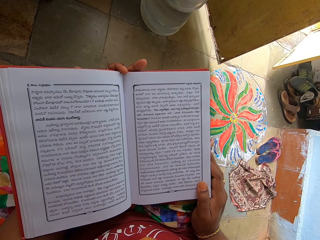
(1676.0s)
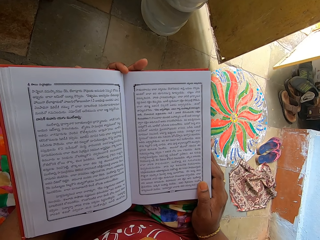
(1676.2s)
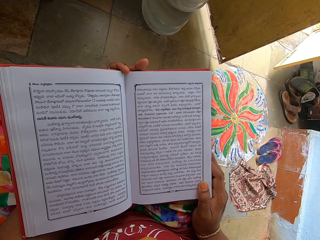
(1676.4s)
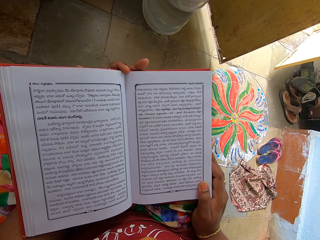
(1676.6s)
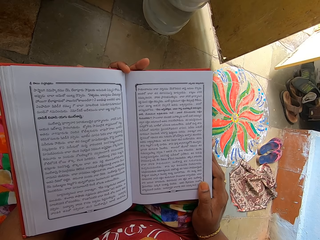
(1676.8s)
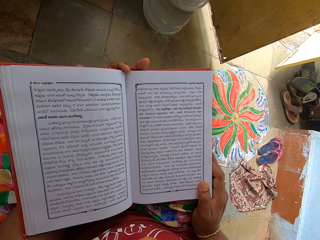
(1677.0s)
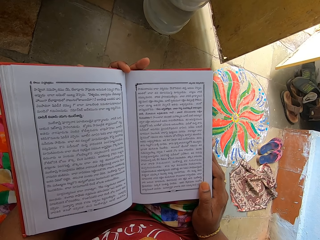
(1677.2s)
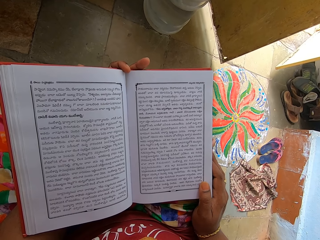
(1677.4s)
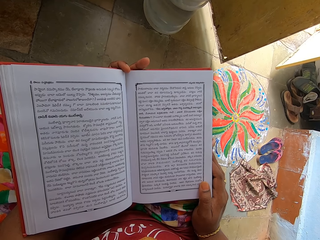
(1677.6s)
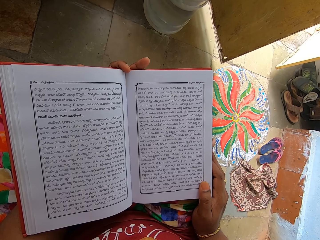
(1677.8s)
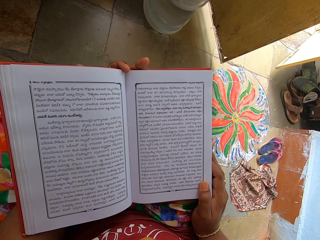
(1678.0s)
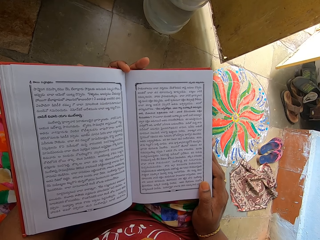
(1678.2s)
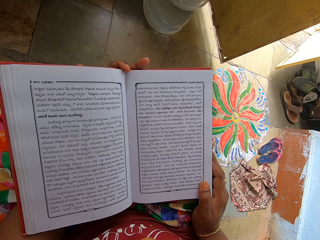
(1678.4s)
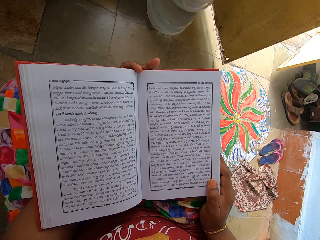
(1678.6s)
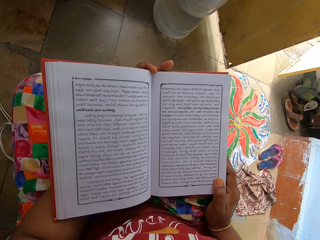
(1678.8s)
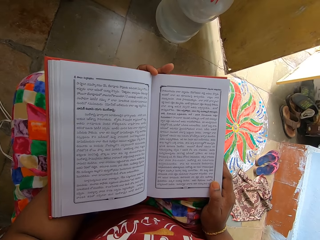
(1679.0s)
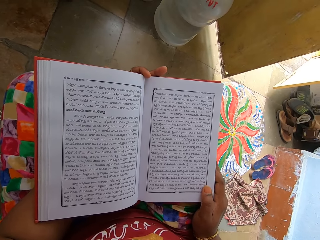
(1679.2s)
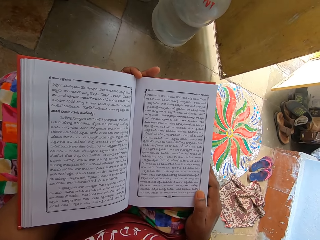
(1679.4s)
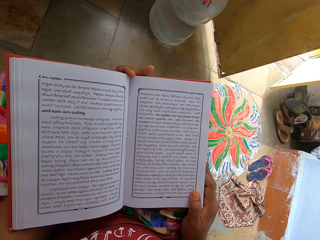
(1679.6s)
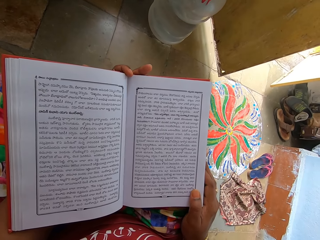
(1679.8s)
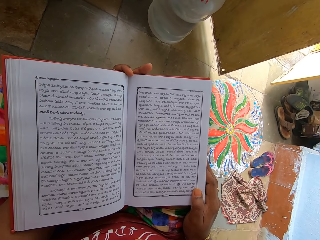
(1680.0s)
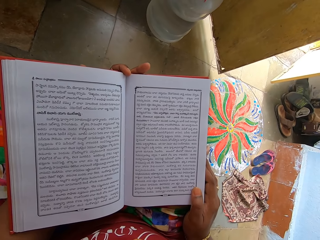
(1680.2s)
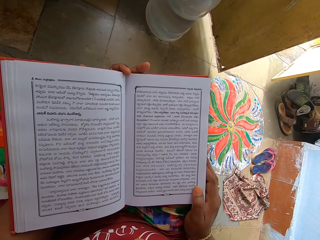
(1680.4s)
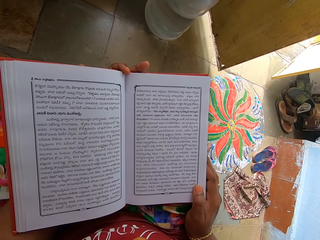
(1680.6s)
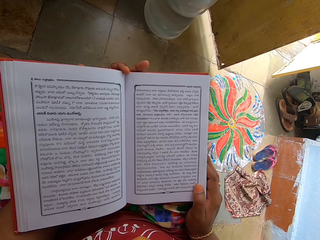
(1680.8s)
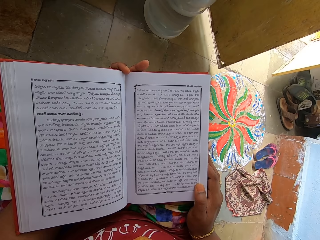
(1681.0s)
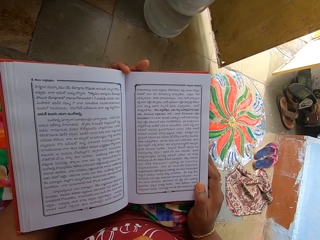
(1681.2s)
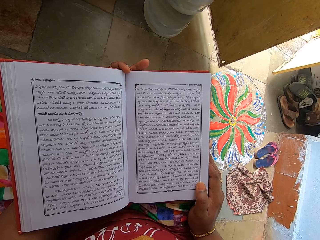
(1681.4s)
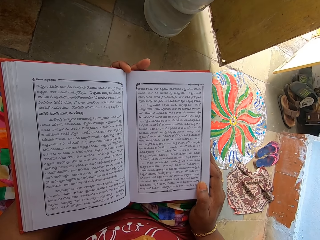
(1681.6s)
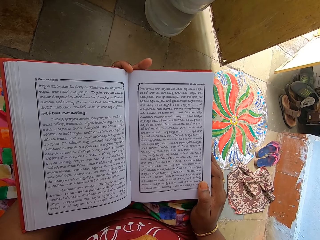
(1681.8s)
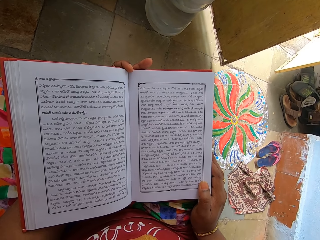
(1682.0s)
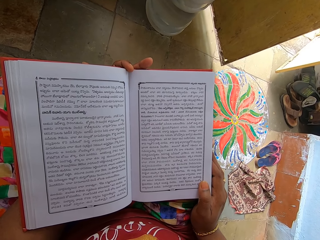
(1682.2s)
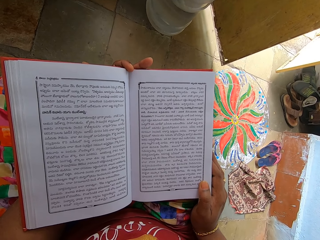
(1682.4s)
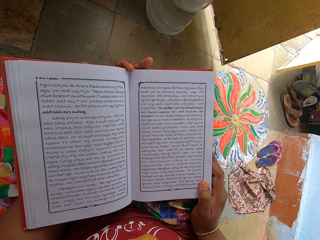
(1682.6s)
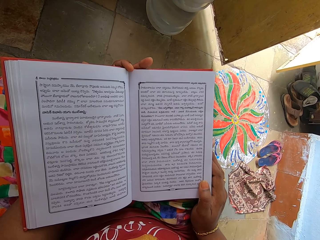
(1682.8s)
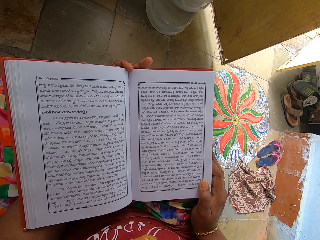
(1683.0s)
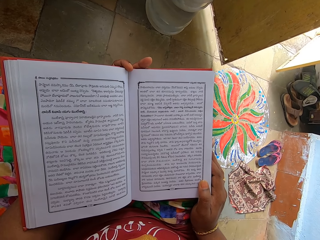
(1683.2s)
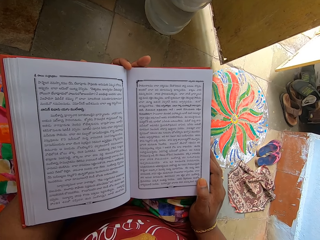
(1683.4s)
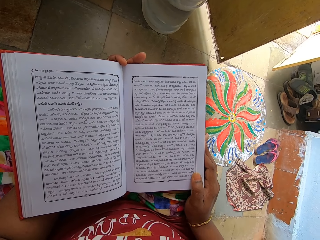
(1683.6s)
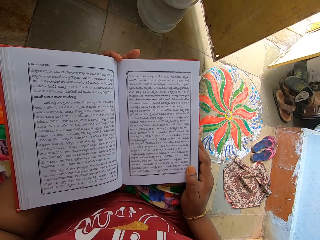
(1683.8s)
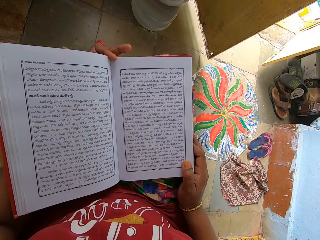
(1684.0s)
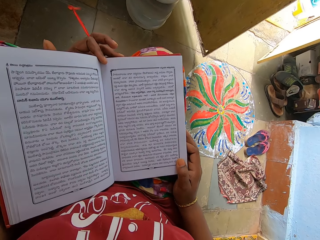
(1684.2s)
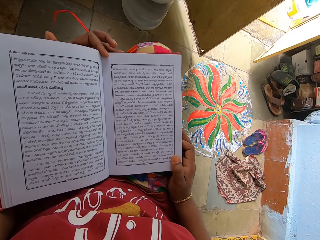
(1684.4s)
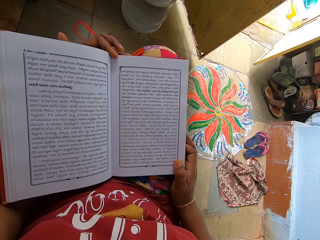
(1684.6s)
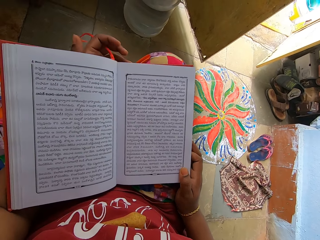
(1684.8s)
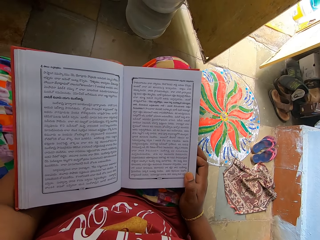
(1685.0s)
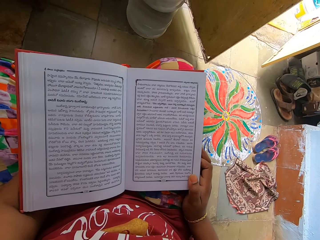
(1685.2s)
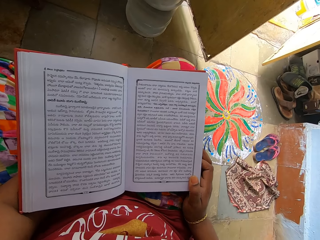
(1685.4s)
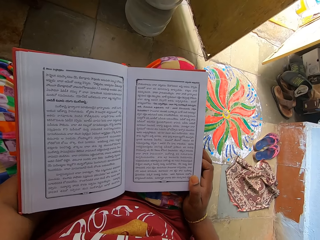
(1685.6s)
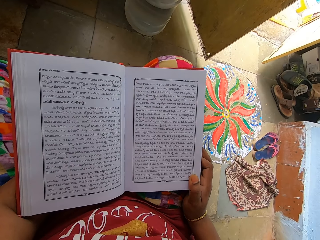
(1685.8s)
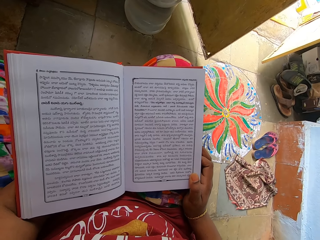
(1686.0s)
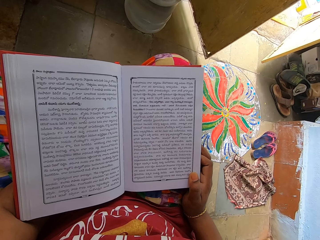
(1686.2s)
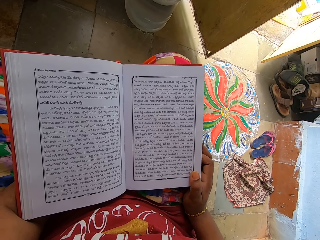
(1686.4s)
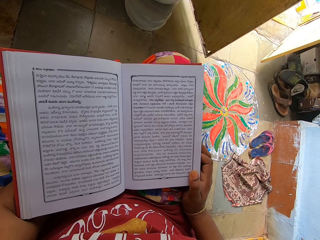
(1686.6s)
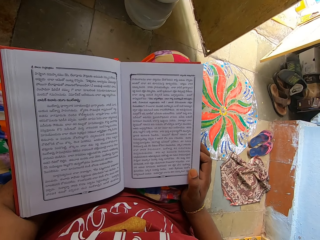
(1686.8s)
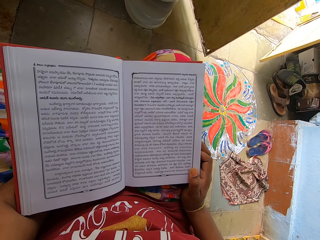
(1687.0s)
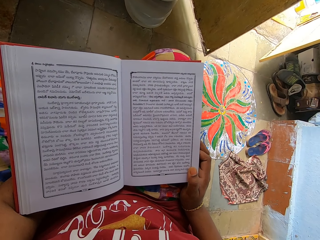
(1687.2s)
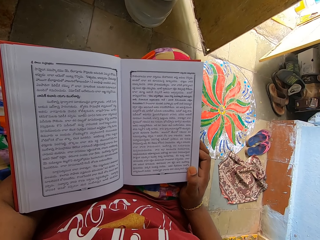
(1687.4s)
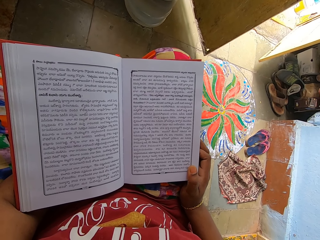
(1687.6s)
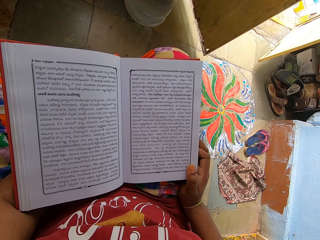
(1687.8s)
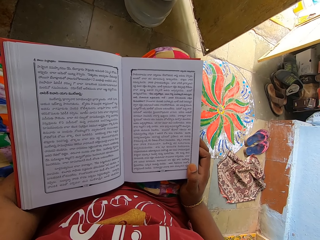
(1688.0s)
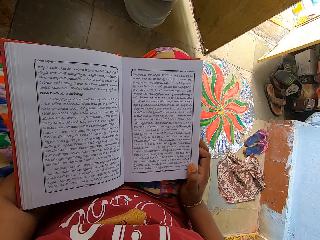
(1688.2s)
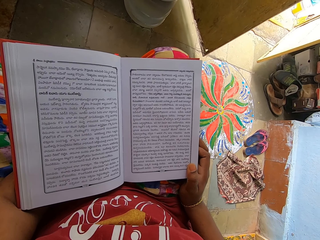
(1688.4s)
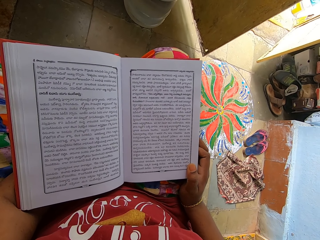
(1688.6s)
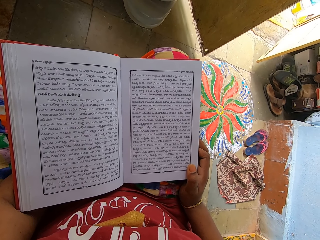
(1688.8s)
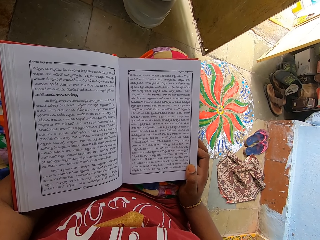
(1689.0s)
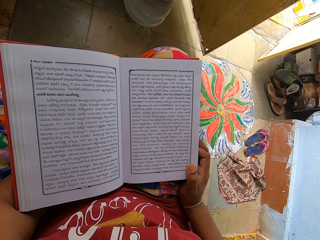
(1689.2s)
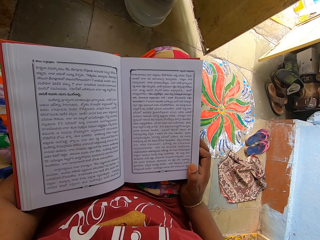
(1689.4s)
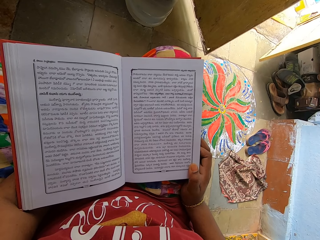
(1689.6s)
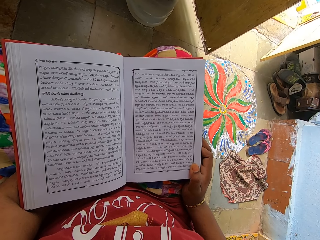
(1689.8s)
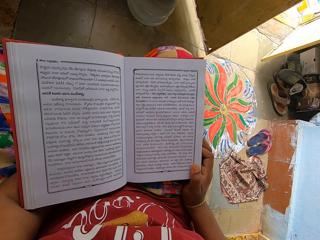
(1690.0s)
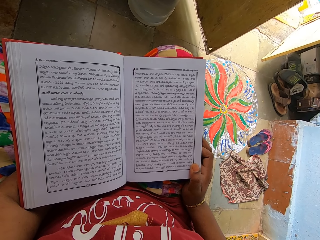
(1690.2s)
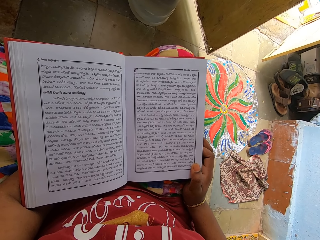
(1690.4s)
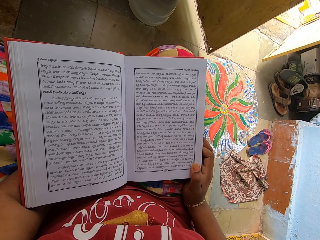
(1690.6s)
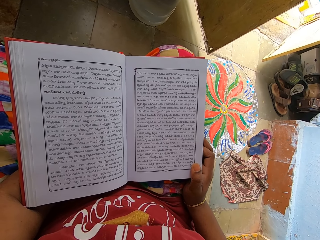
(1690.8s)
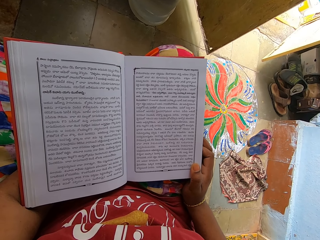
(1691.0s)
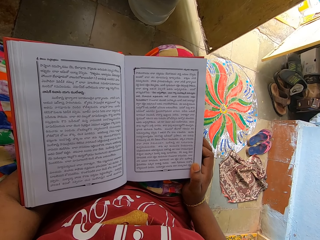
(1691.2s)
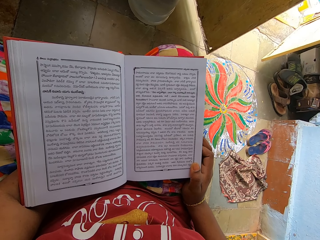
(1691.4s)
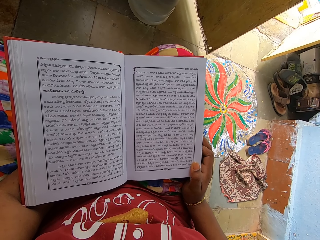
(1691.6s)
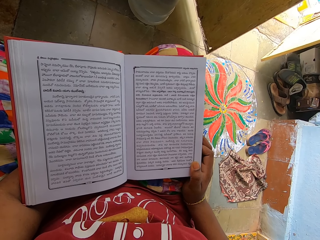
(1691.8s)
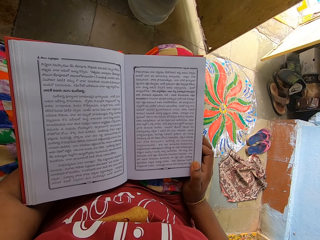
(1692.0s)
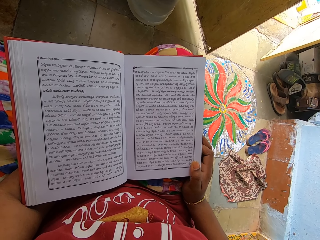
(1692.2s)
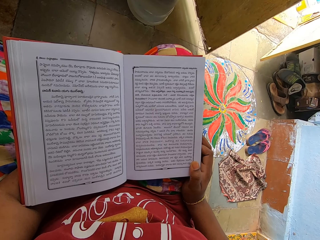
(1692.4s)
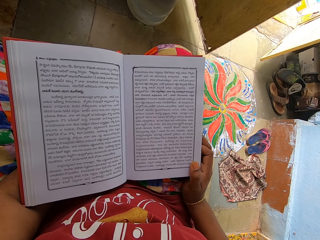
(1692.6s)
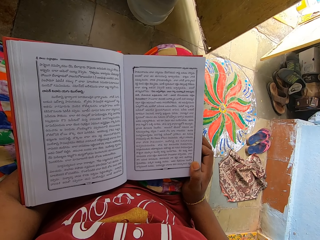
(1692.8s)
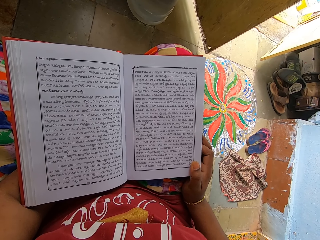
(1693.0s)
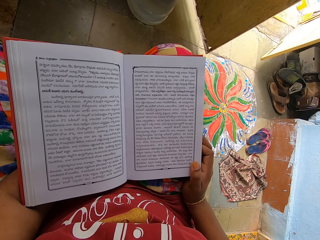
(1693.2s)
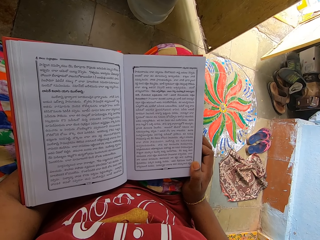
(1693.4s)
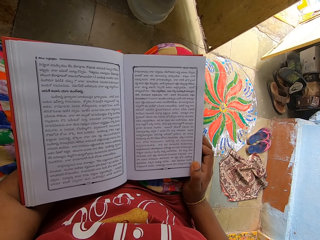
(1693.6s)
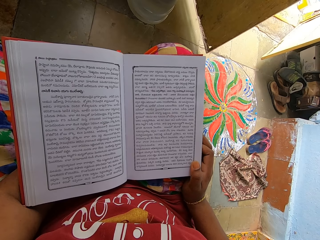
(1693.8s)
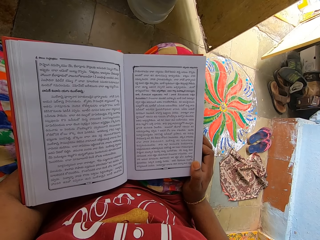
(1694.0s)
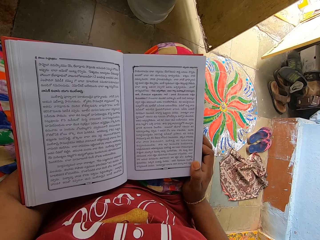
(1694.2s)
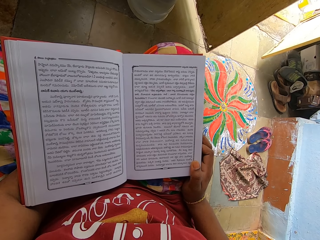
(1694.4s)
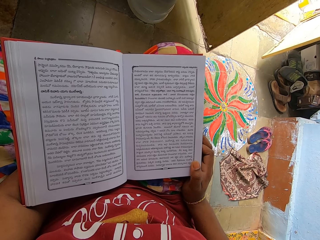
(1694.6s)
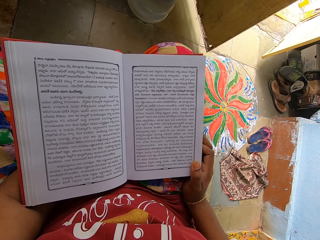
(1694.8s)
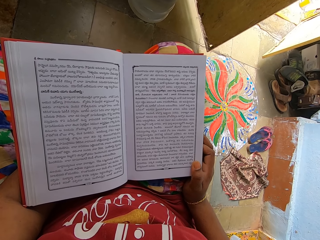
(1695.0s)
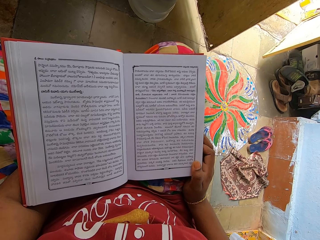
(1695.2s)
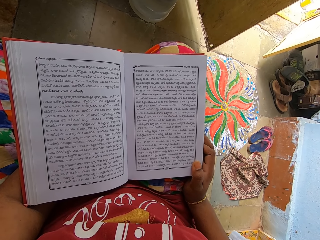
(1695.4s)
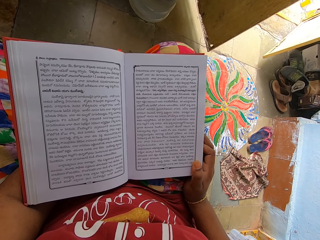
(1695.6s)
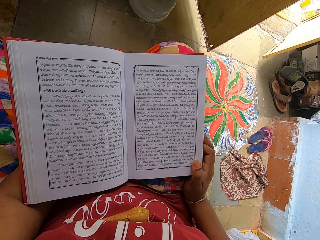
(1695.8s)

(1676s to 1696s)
The camera wearer reads a book. She adjusts the book. She touches her legs. She reads the book.

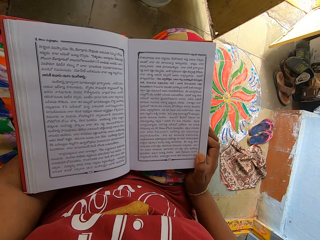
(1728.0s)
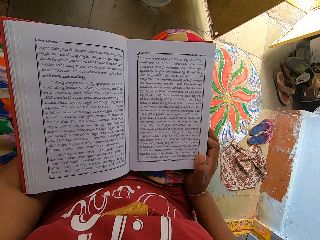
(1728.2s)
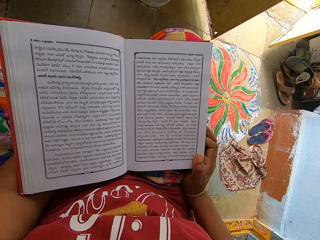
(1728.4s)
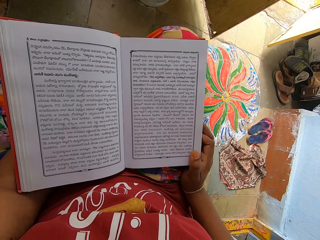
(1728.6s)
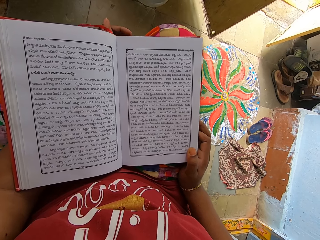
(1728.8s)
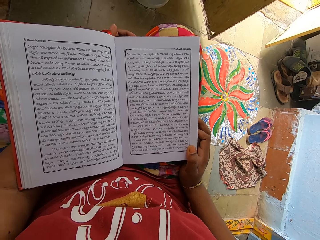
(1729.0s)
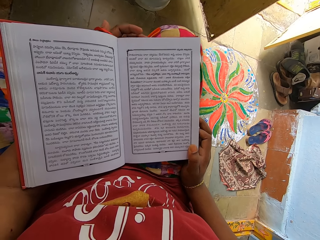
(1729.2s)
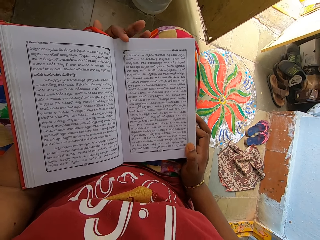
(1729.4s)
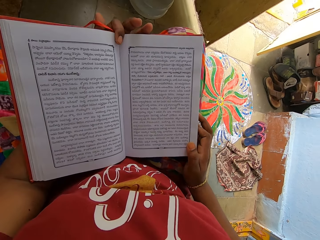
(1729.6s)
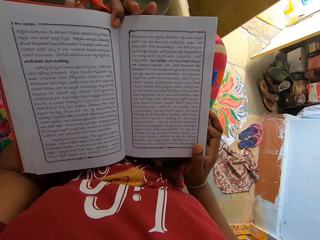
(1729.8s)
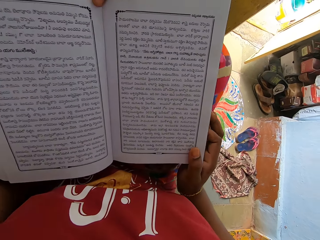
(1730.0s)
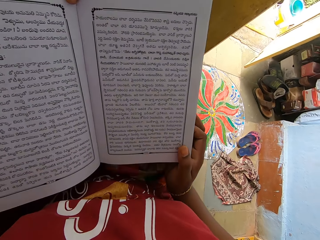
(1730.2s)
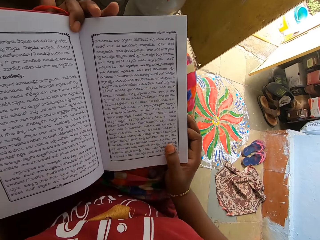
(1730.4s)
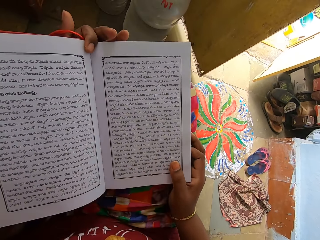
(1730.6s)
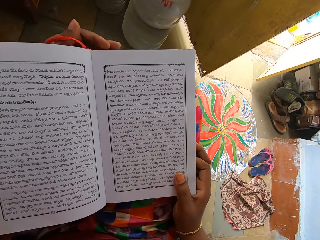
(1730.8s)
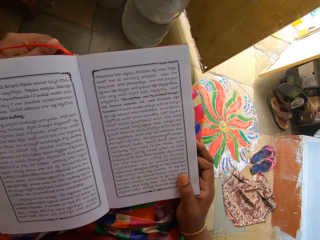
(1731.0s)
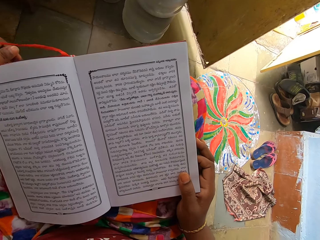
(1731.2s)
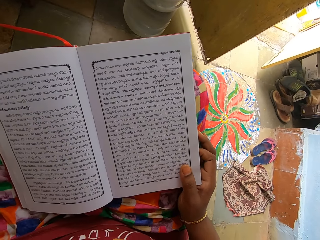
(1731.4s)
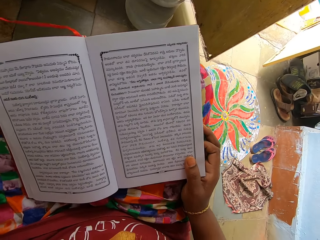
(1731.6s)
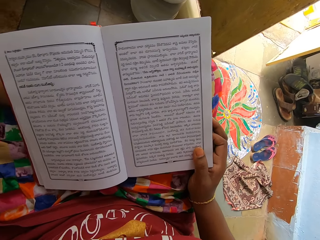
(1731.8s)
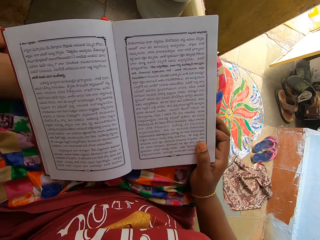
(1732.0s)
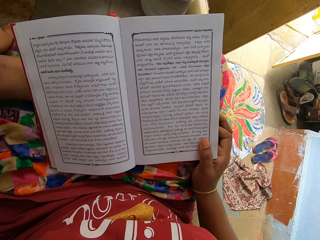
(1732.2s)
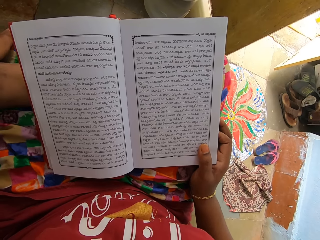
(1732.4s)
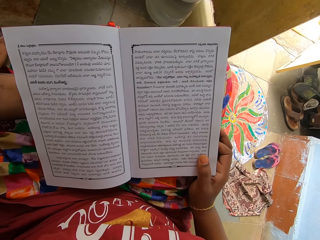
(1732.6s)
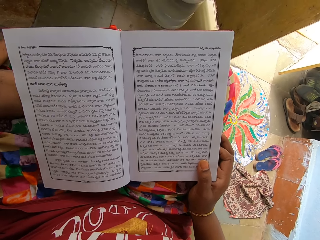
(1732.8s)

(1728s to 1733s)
The camera wearer adjusts her posture. She stretches her legs. She reads a book.
